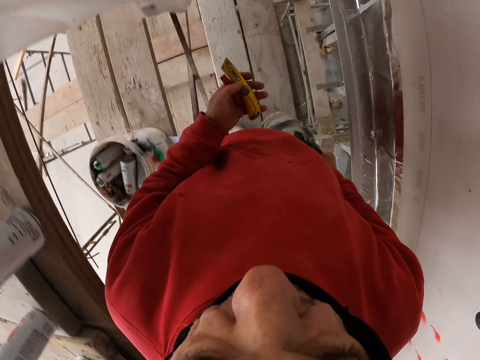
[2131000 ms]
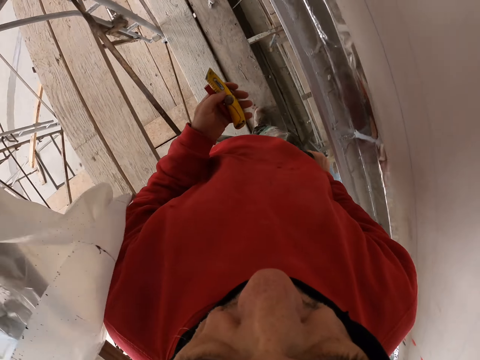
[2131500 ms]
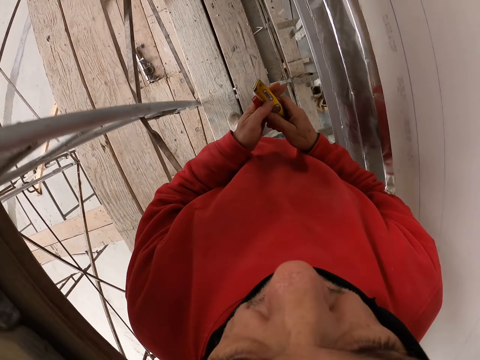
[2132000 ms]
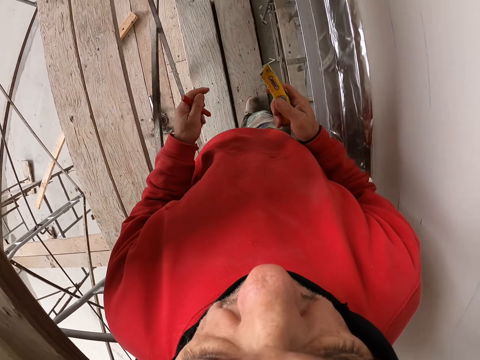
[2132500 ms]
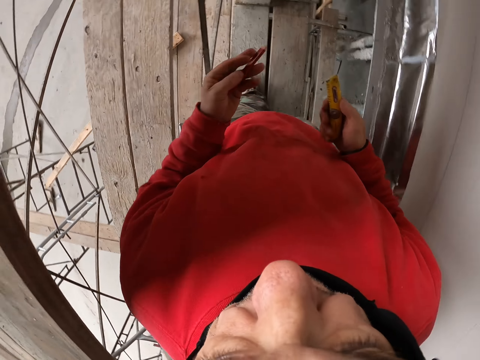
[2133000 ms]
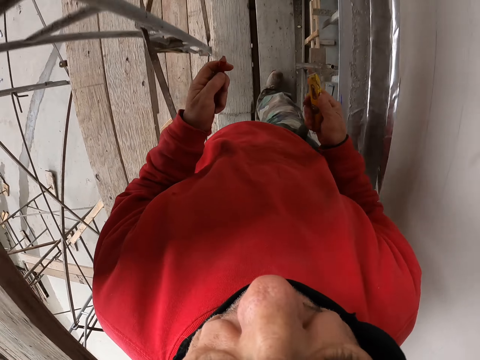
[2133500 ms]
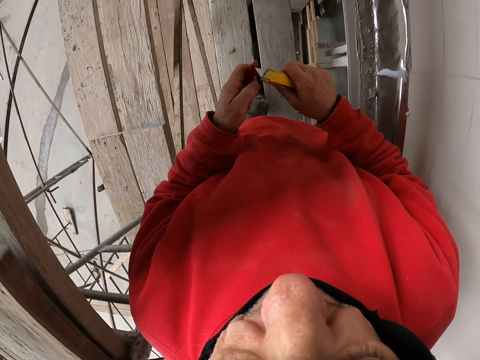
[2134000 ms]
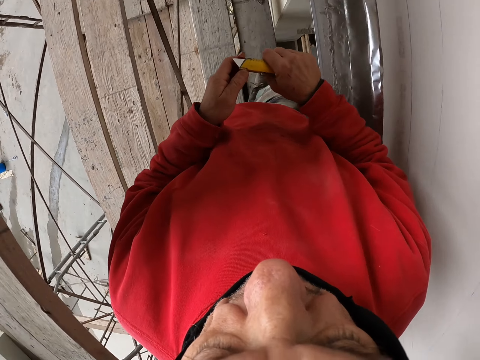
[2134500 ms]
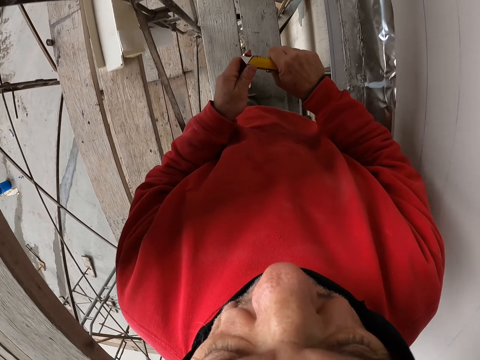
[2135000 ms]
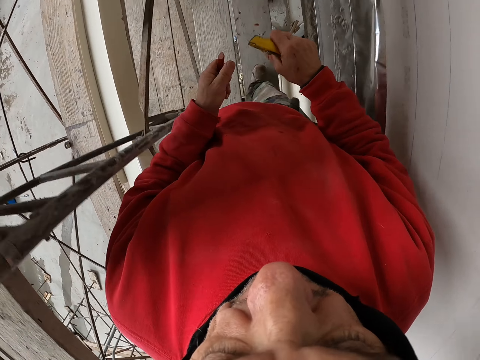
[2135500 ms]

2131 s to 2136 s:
The camera wearer walks a few steps.
